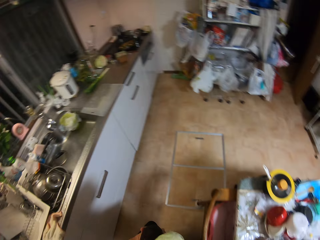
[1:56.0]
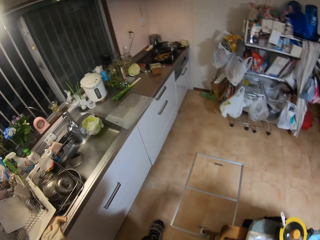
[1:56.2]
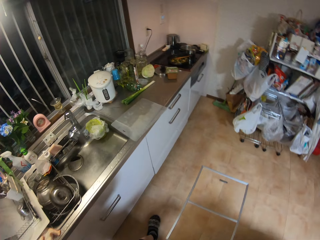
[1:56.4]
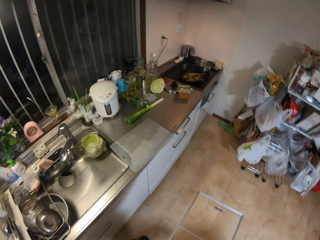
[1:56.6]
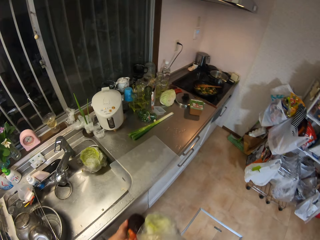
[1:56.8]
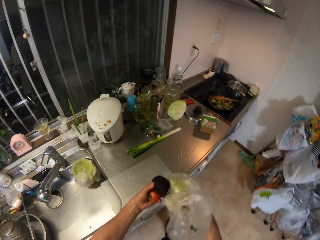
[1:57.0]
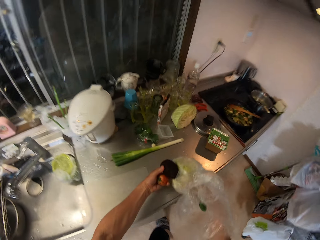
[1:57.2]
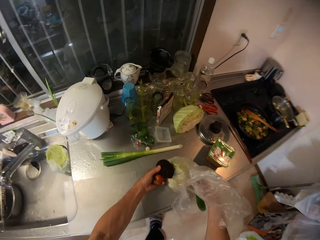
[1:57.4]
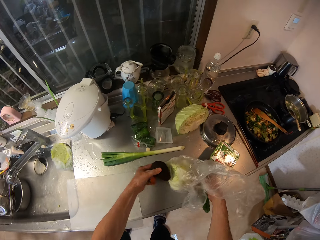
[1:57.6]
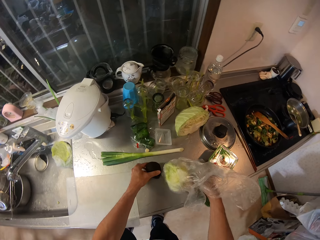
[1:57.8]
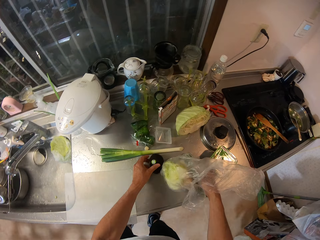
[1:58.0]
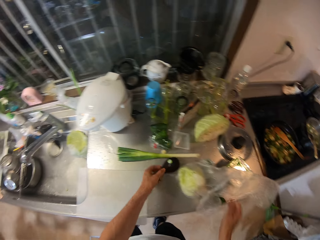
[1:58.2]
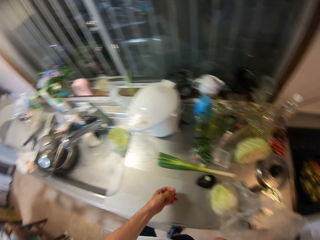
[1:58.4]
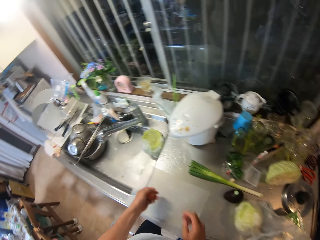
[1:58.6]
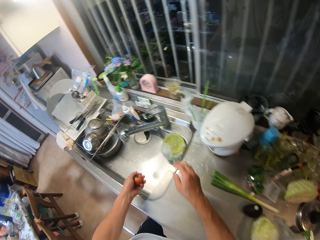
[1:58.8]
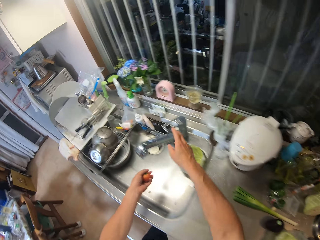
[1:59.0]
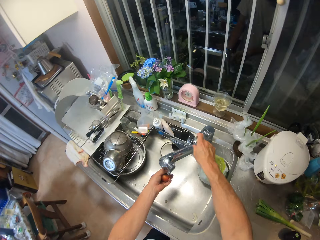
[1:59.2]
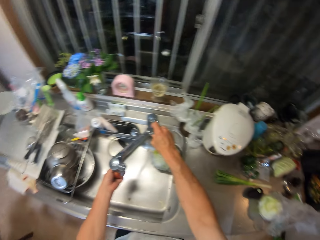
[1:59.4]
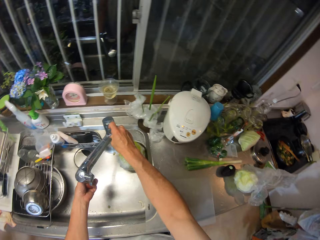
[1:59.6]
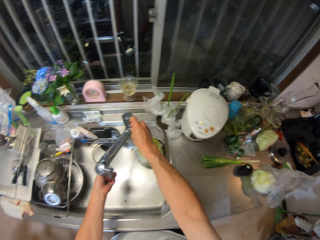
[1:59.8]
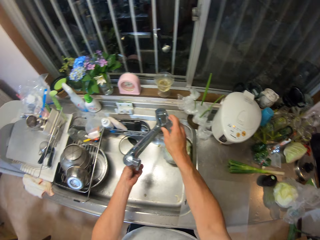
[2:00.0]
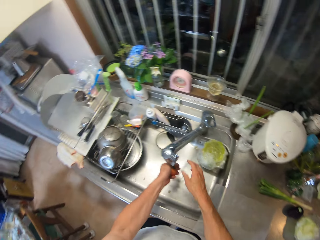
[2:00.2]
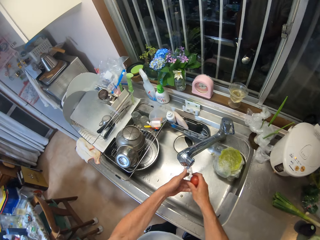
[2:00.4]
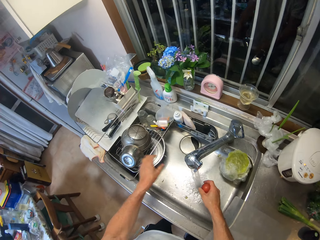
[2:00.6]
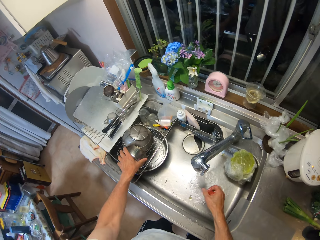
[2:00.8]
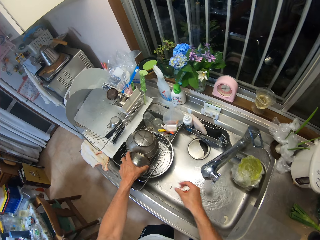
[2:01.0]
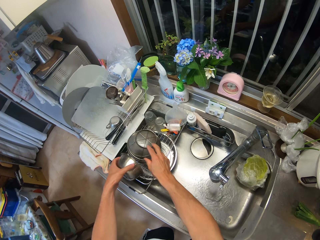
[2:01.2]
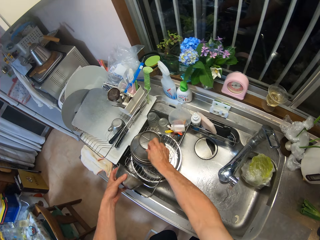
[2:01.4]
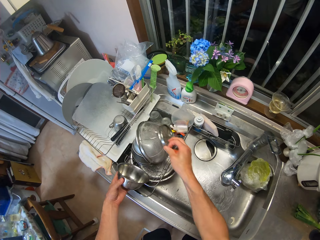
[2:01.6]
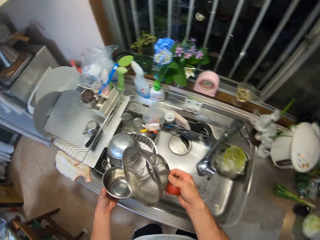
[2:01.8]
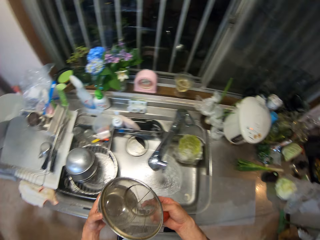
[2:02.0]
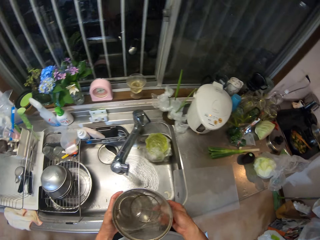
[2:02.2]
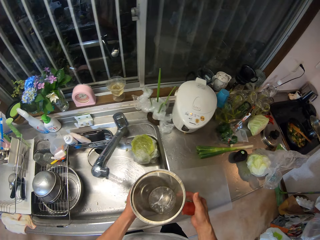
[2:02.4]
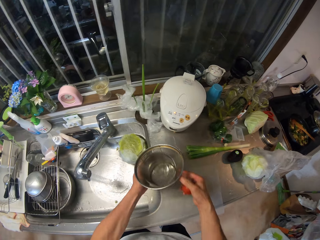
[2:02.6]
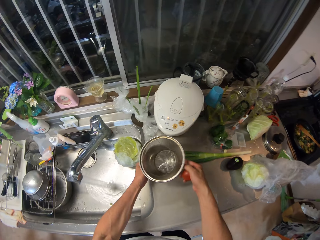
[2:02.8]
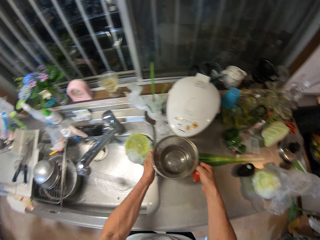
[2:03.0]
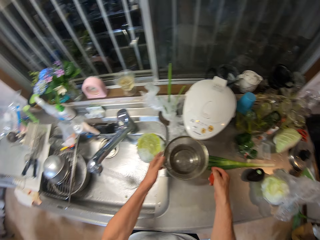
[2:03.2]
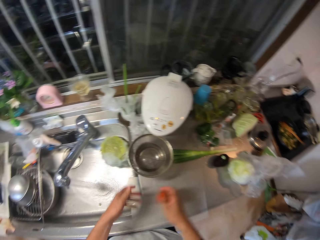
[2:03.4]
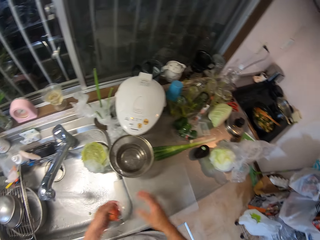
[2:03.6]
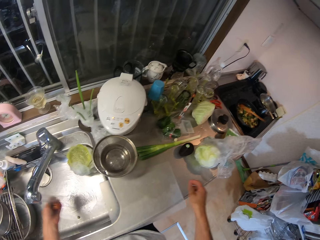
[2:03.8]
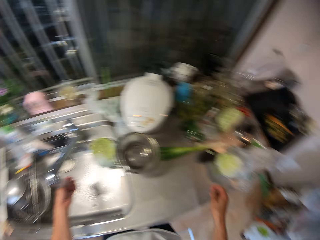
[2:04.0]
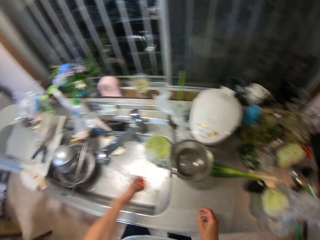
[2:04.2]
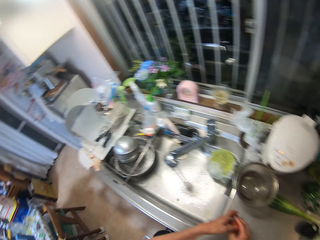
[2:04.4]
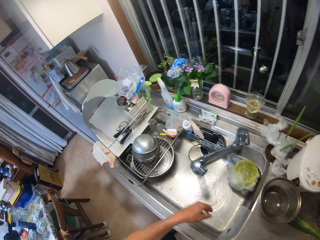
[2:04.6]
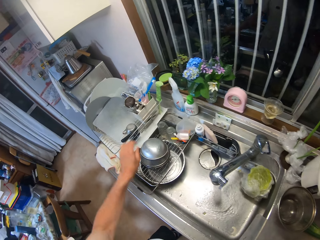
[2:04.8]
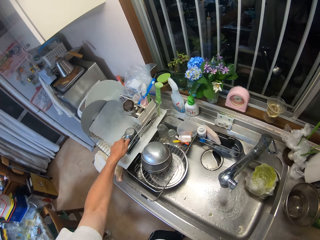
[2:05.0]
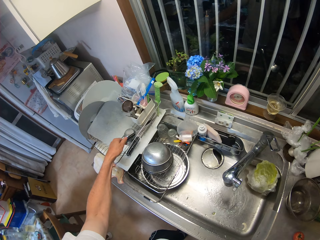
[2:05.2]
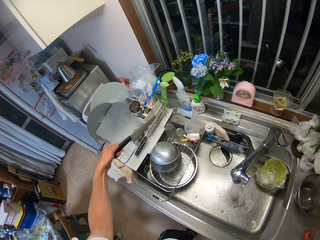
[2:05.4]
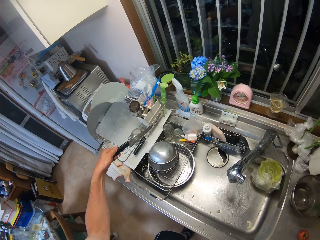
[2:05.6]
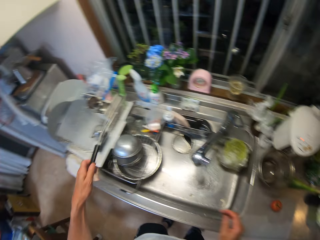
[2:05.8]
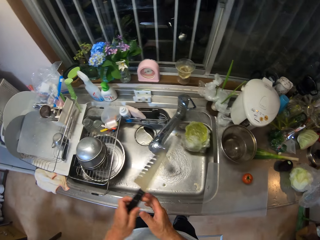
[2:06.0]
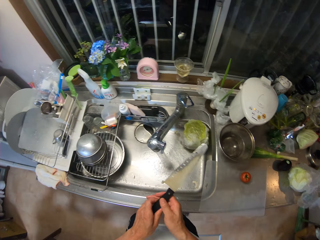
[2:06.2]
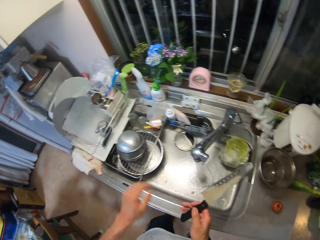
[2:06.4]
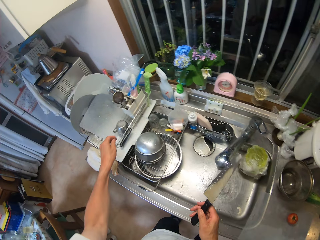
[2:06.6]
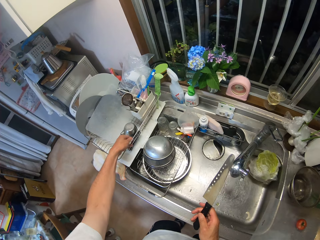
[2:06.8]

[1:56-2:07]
The camera wearer moves to the kitchen worktop with the avocado pear, tomato and vegetable. He drops the avocado pear, tomato and vegetable on the kitchen worktop. He moves to the kitchen sink with the tomato. He opens the tap with his right hand. He washes the tomato under running water. He picks up the plate and strainer from the plate rack. He puts the strainer on the plate. He drops the strainer and the plate on the kitchen worktop. He transfers the tomato from his right hand to his left hand. He transfers the tomato from his left hand to his right hand. He picks up the knife from the plate rack.

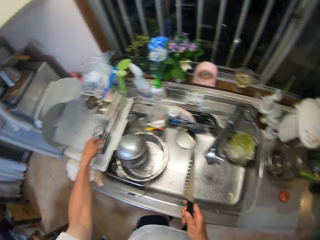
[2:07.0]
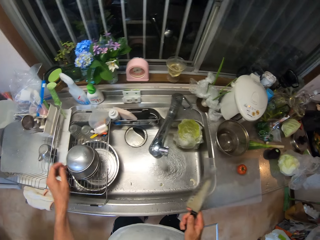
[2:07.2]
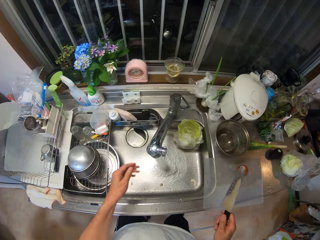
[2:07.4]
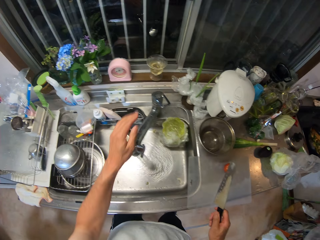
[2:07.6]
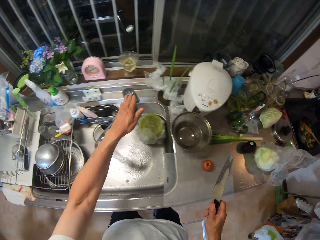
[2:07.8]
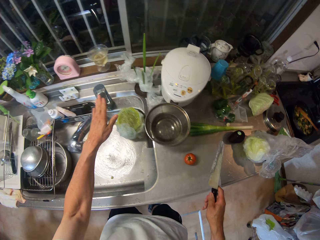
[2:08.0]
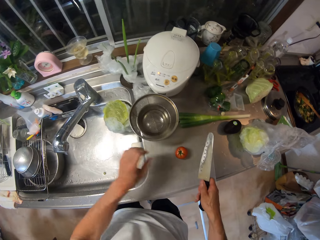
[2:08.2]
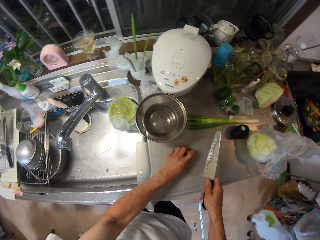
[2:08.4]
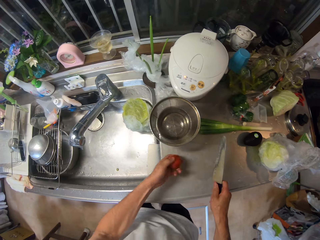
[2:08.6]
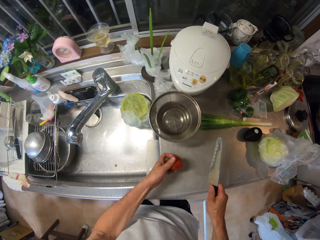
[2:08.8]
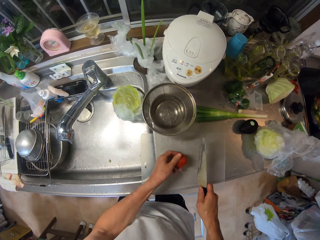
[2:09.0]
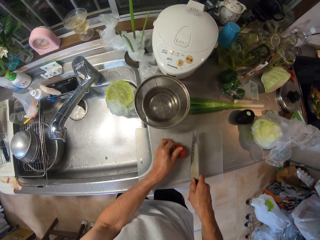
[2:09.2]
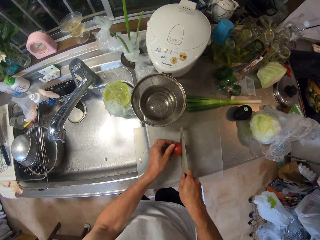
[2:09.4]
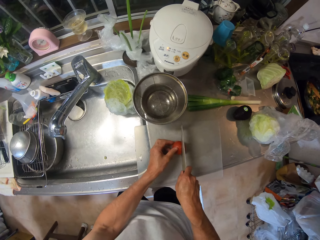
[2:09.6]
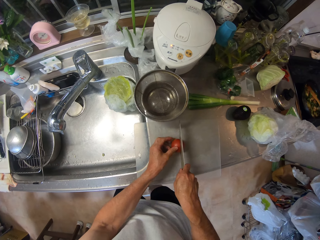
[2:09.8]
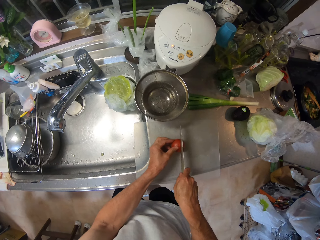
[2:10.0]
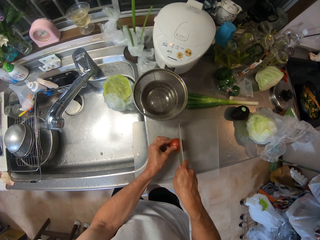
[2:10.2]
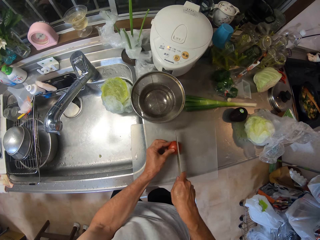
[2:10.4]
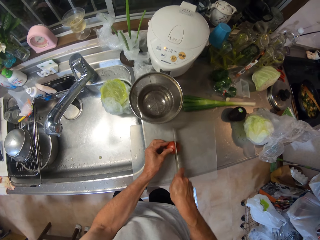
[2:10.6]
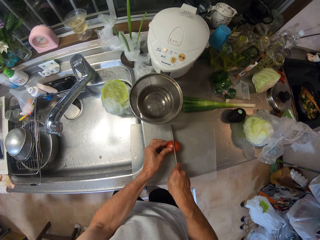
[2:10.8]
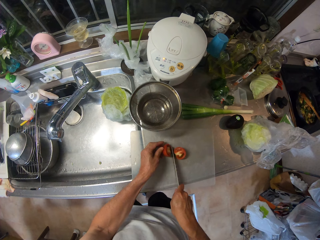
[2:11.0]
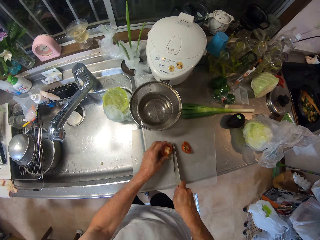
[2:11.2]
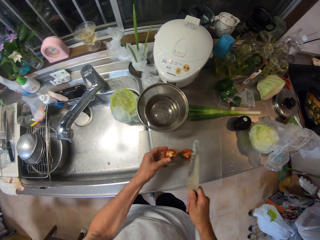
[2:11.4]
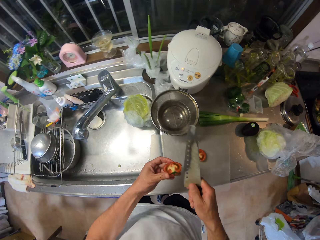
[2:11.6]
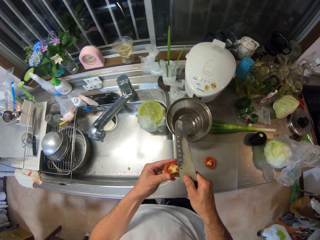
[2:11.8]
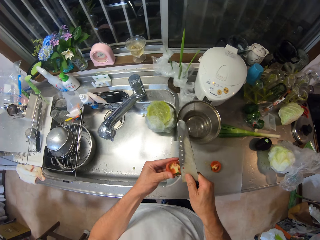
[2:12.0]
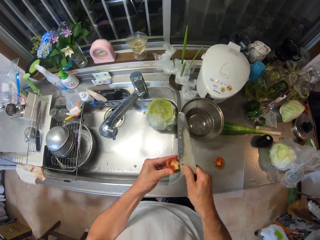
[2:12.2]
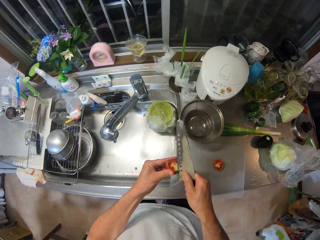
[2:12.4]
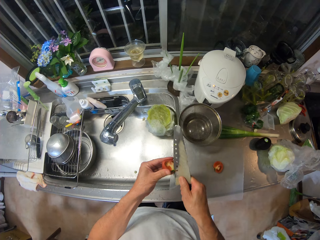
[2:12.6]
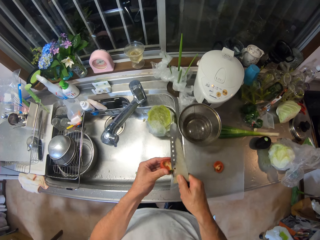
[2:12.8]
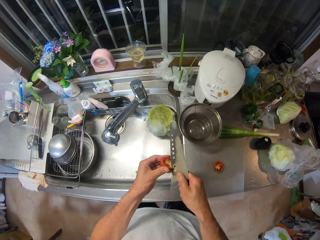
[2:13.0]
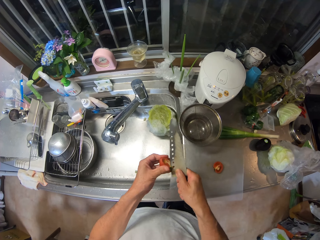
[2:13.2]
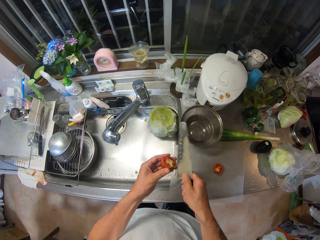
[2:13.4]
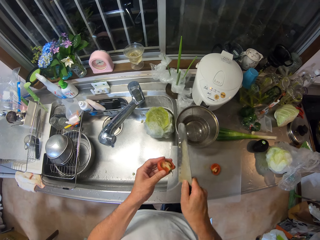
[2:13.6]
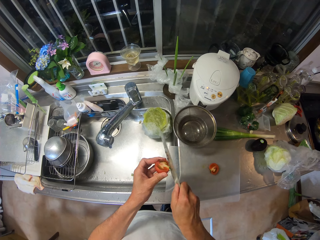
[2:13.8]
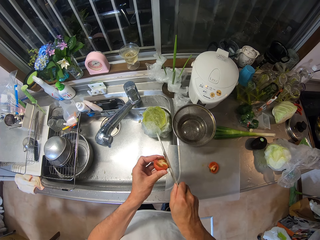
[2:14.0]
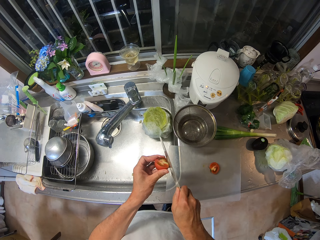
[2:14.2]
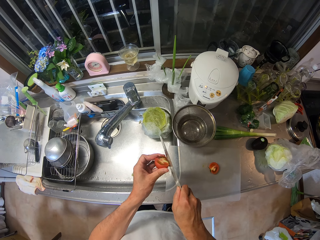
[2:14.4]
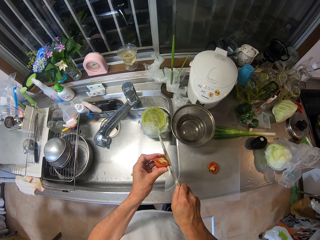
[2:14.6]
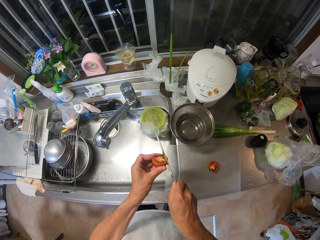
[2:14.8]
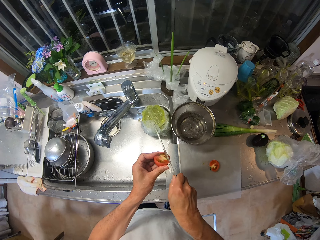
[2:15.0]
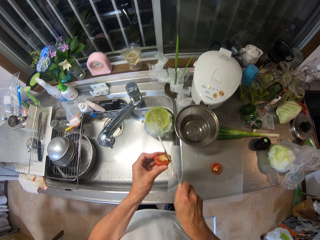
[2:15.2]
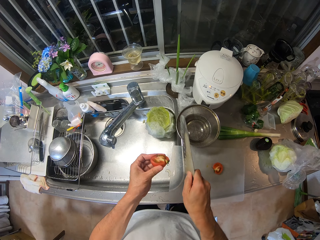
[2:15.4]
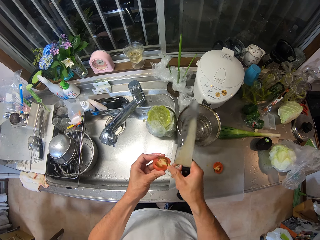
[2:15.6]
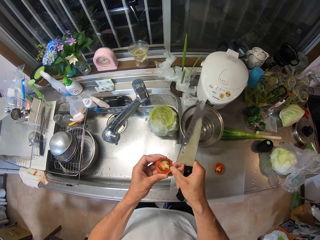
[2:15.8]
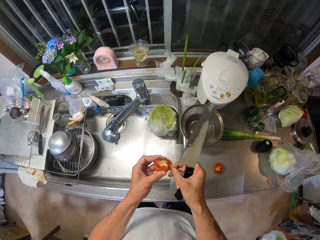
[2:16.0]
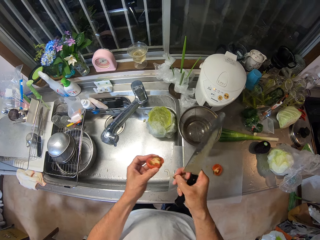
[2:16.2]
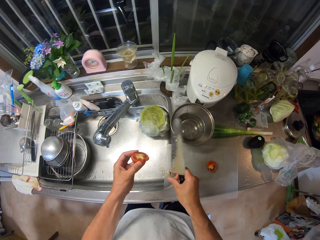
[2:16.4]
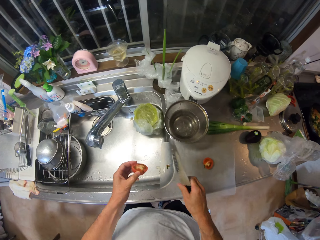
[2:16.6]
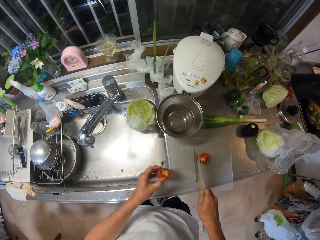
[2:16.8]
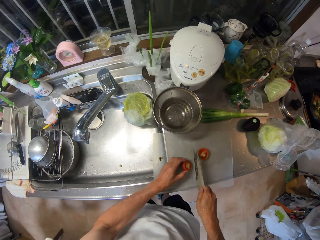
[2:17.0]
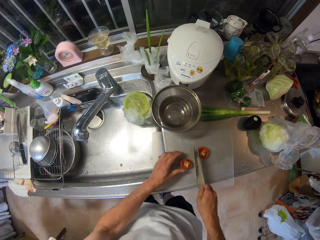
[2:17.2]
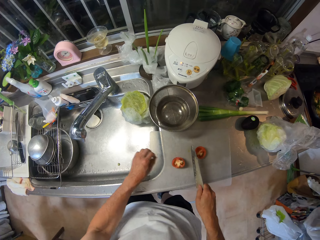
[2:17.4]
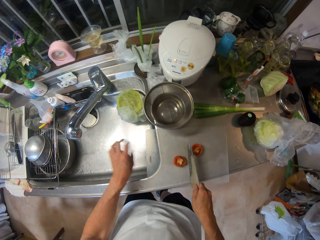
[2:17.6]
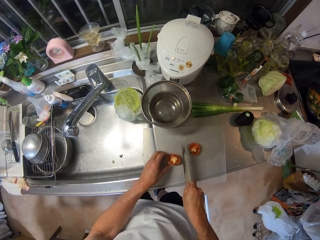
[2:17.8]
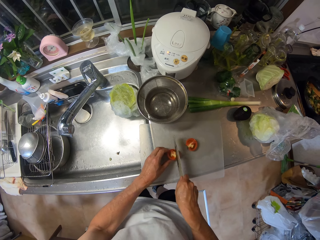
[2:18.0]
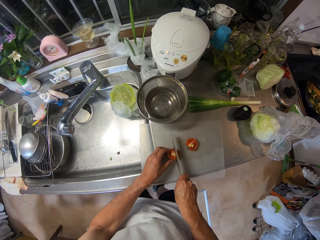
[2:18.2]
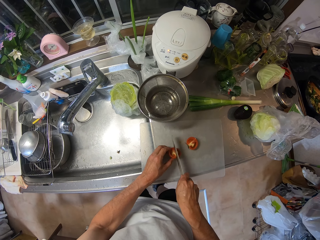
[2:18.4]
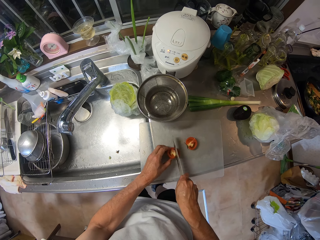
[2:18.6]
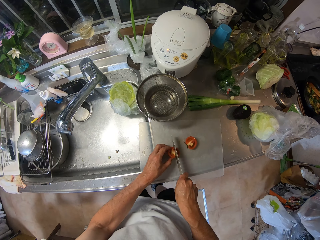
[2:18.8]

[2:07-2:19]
The camera wearer puts his left hand into the plate rack. He touches the tap with his left hand. He closes the tap. He picks up the tomato from the table mat. He drops the tomato on the table mat. He cuts the tomato into two with the knife. He lifts up one half of the tomato from the table mat. He cuts the tomato leaf with the knife. He removes the tomato leaf with his right hand. He drops the one half of the tomato on the table mat. He cuts the tomato into pieces with the knife.
